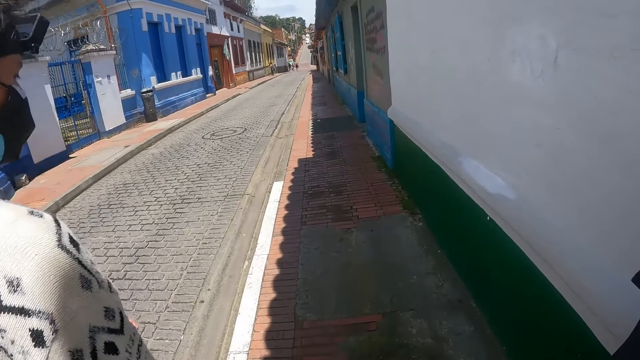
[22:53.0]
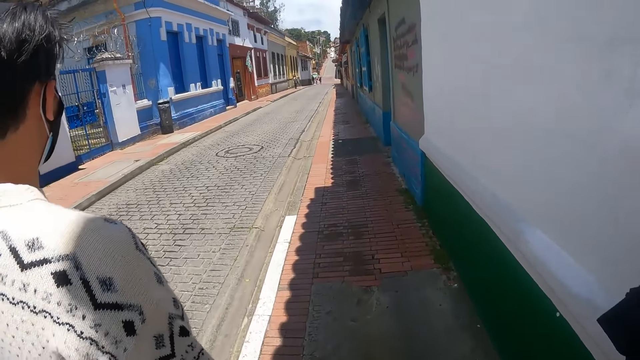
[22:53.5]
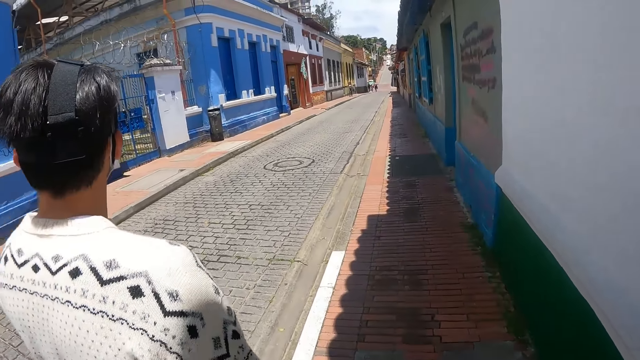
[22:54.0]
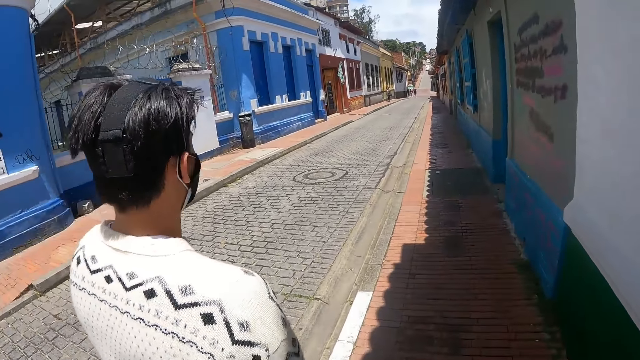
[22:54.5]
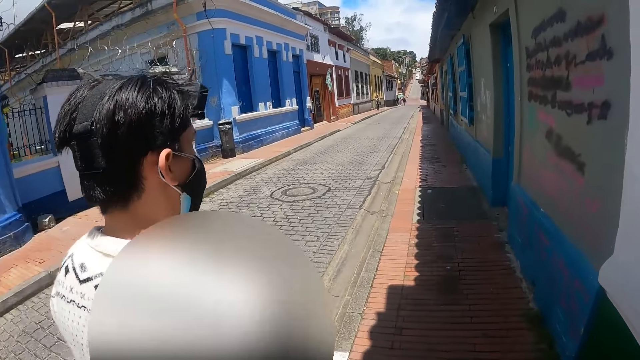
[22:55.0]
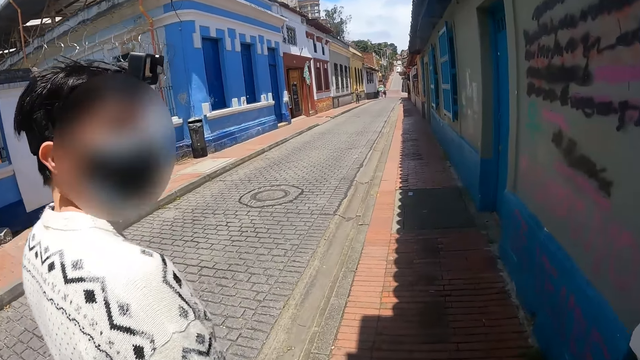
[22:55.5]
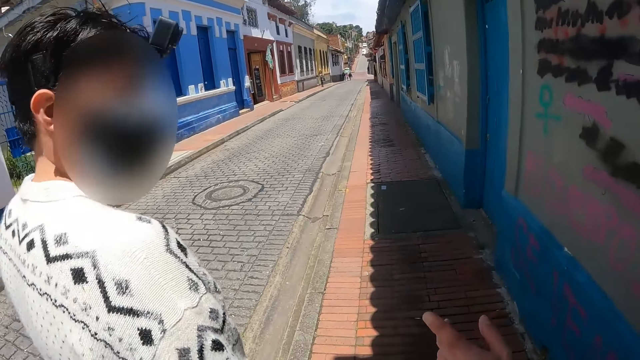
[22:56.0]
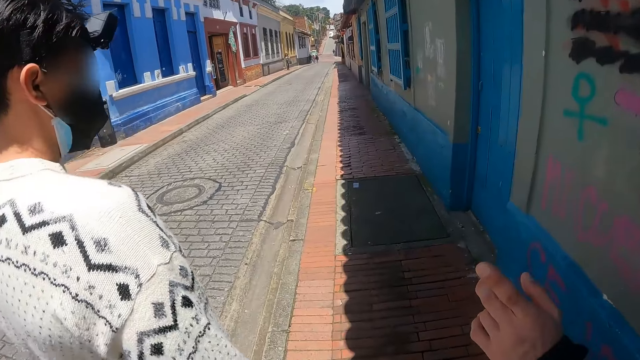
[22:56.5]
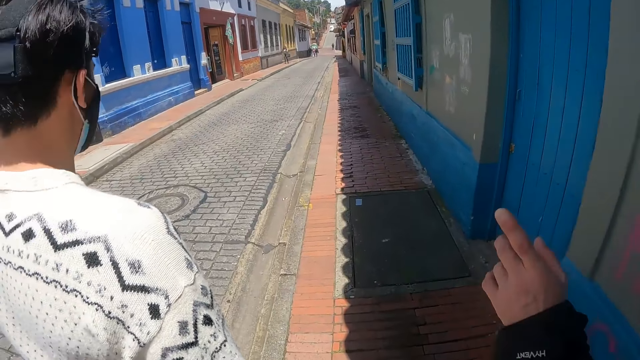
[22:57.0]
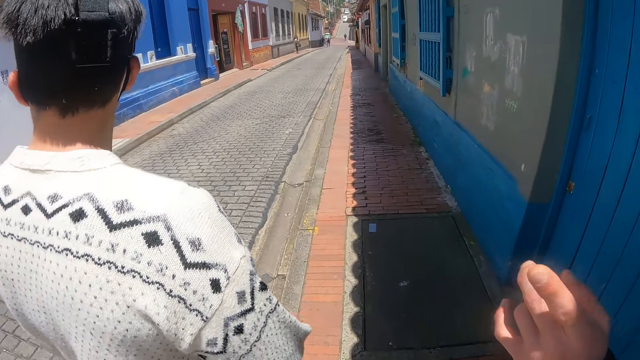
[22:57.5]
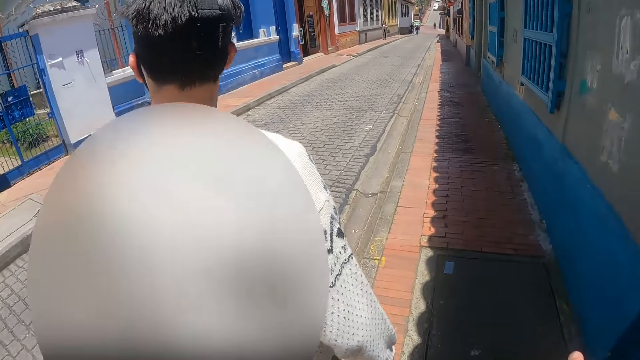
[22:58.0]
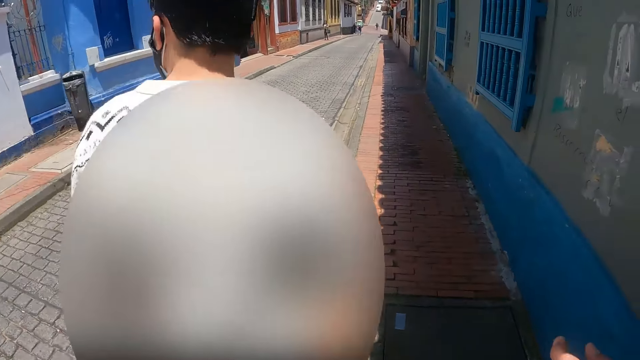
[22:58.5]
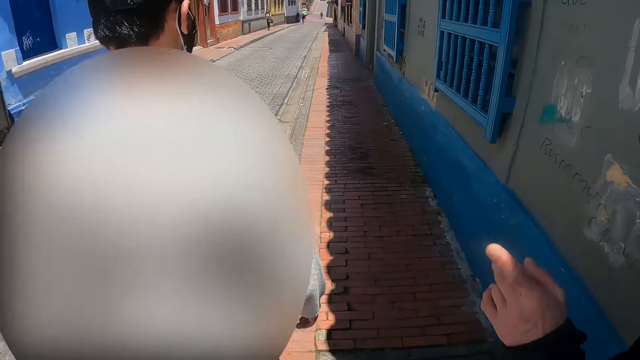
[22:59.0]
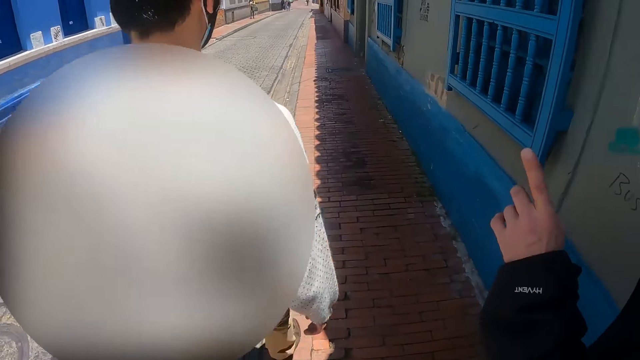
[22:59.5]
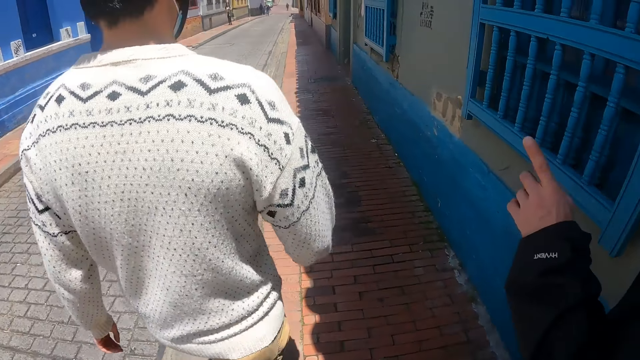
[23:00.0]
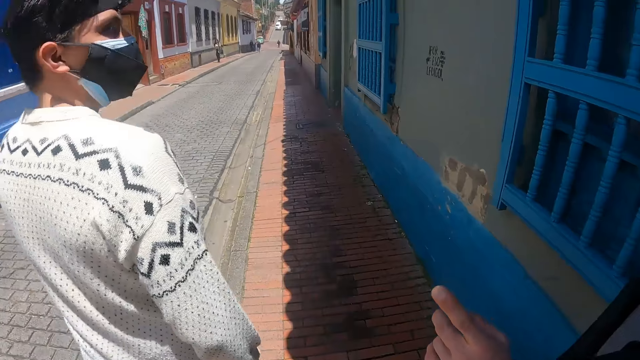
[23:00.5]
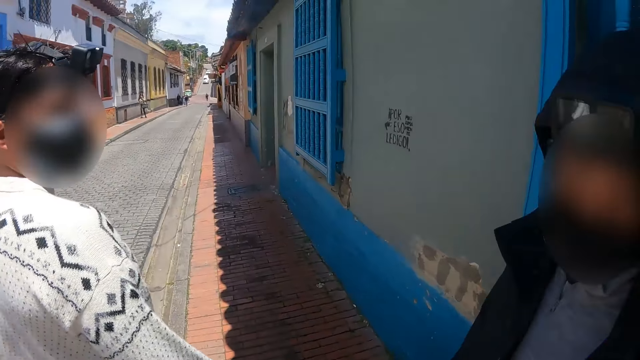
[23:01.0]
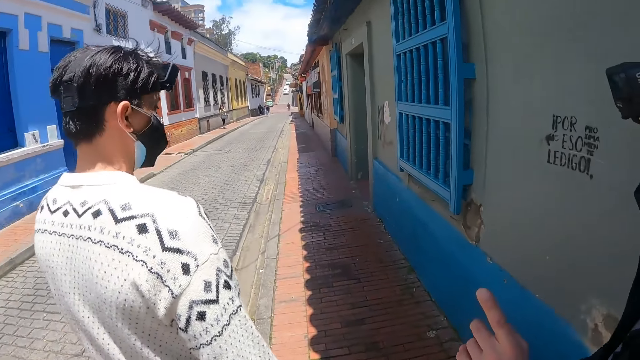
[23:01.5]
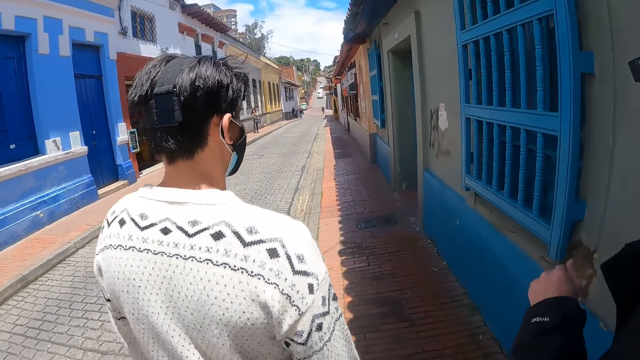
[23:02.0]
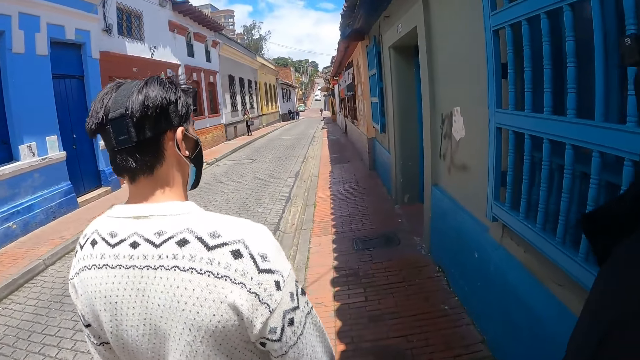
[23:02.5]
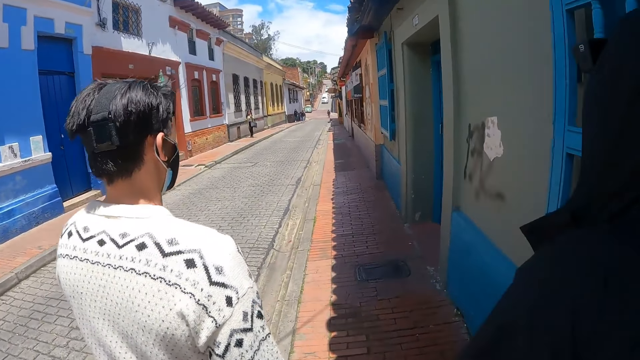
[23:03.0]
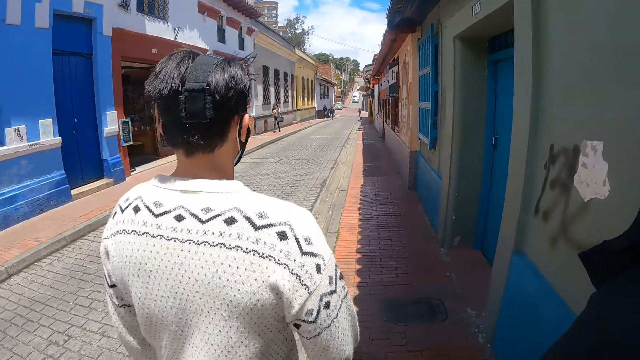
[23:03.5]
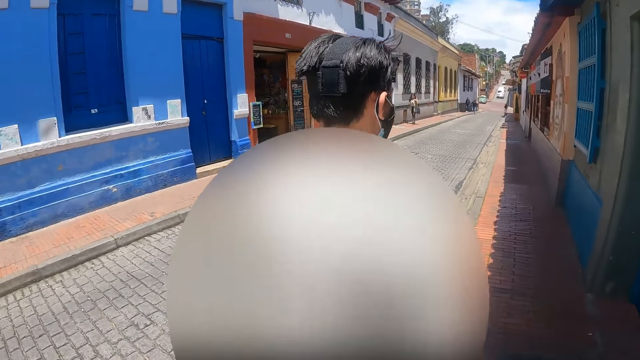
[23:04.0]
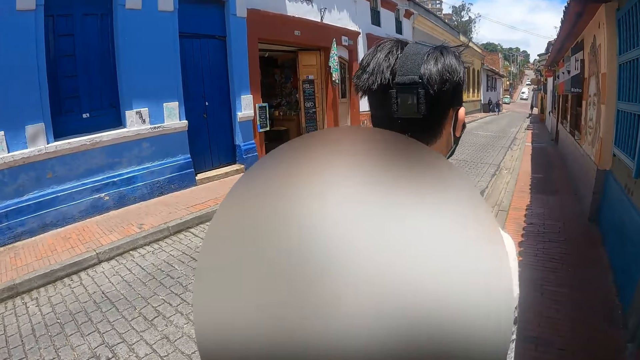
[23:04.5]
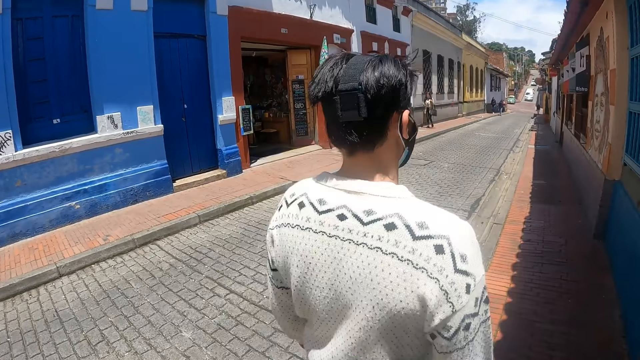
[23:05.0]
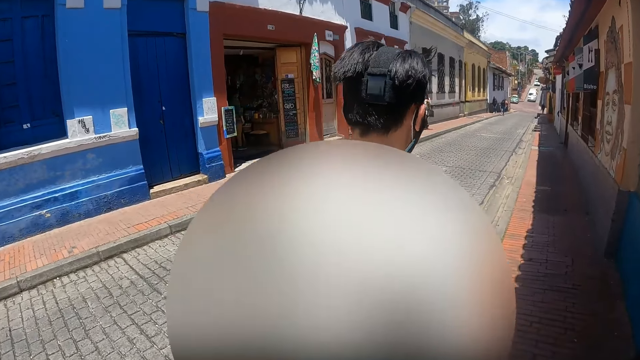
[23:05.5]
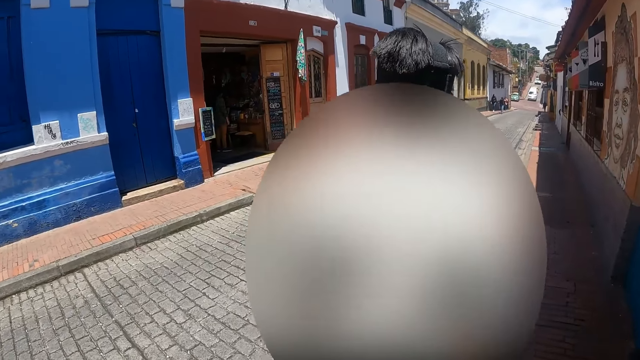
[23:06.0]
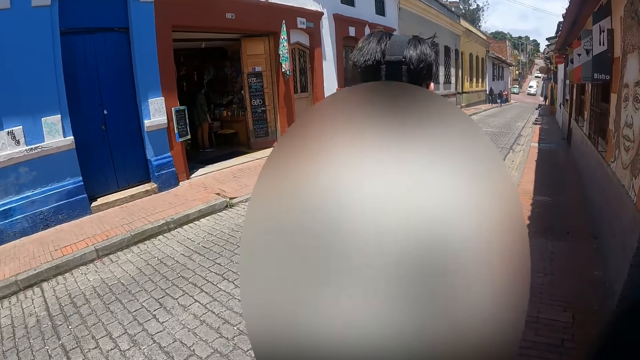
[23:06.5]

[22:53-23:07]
The camera wearer walks on a pedestrian walkway. They converse with a man. Another man points a finger. The camera wearer looks at the first man. The other man points a finger. The camera wearer converses with the other man. The other man points a finger. The camera wearer looks at the first man.

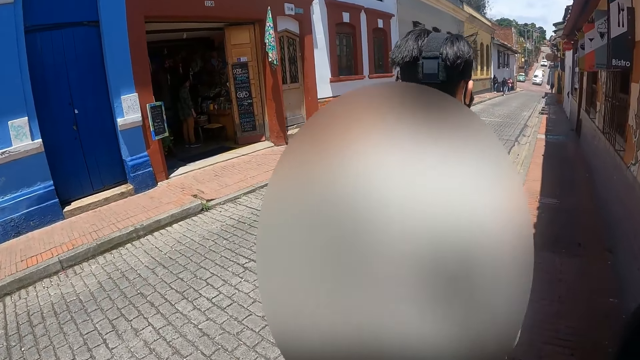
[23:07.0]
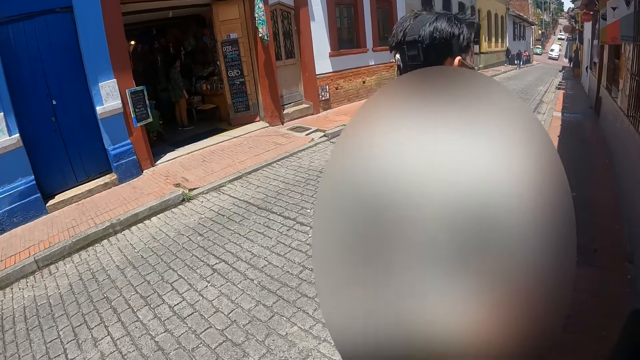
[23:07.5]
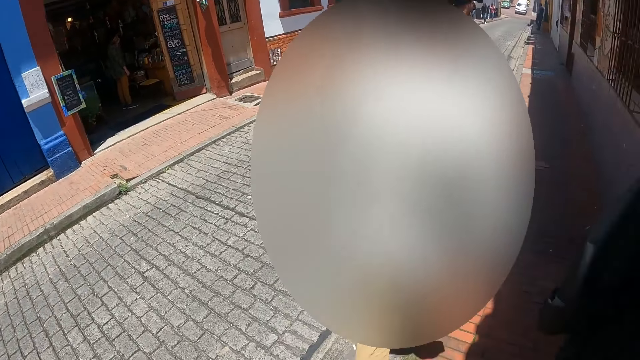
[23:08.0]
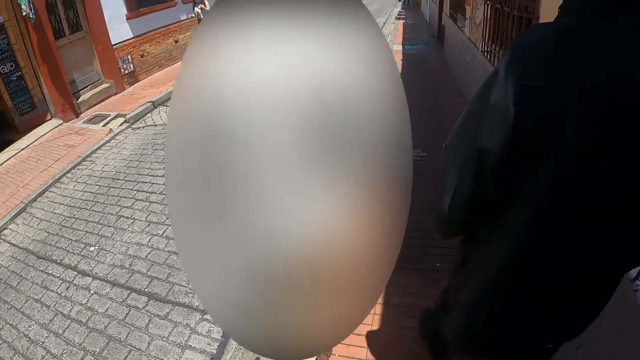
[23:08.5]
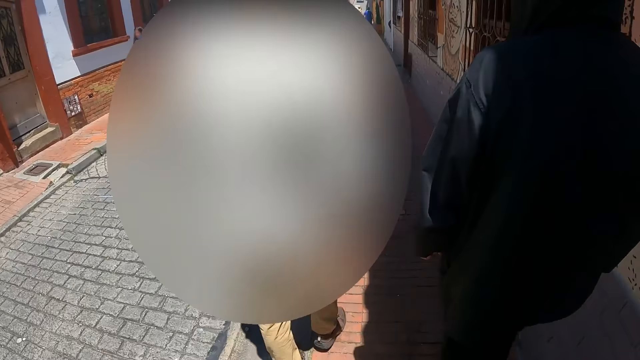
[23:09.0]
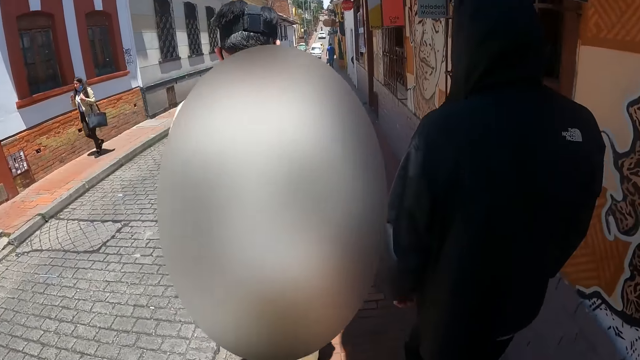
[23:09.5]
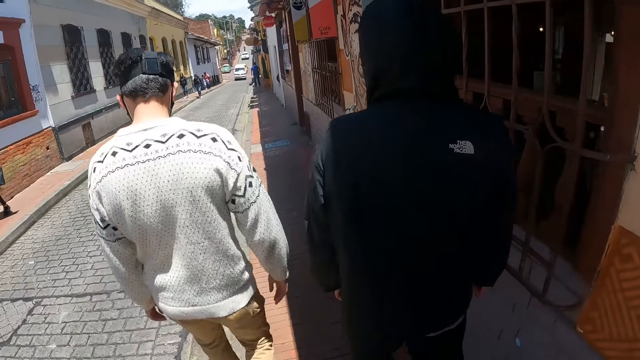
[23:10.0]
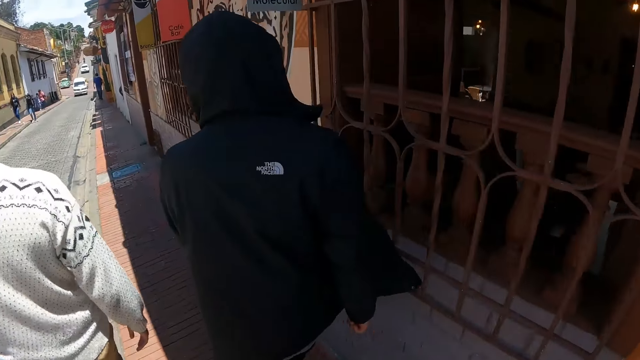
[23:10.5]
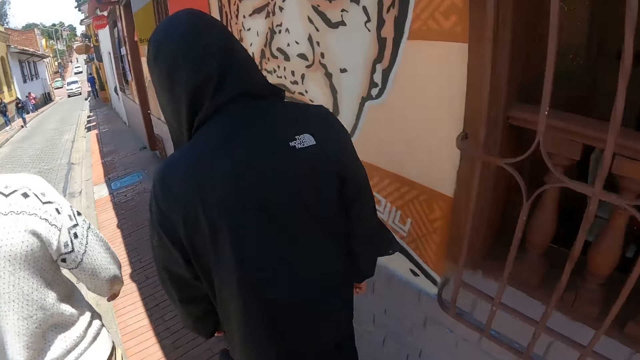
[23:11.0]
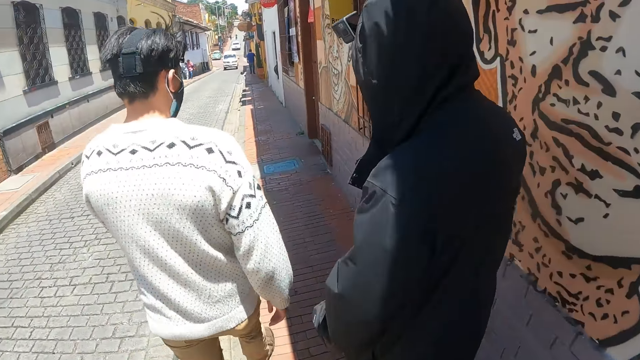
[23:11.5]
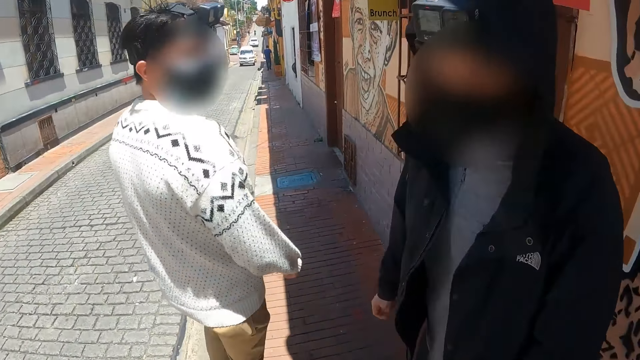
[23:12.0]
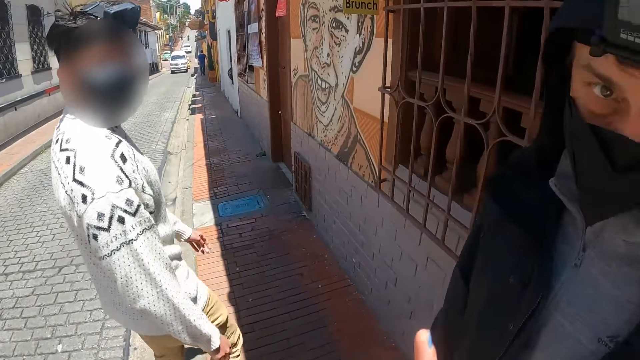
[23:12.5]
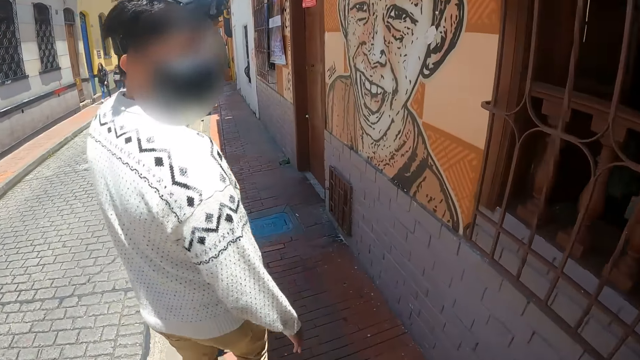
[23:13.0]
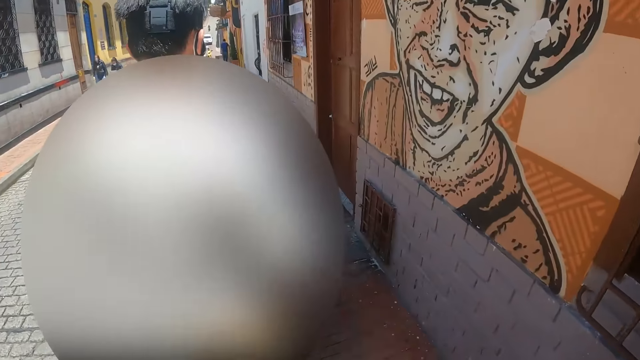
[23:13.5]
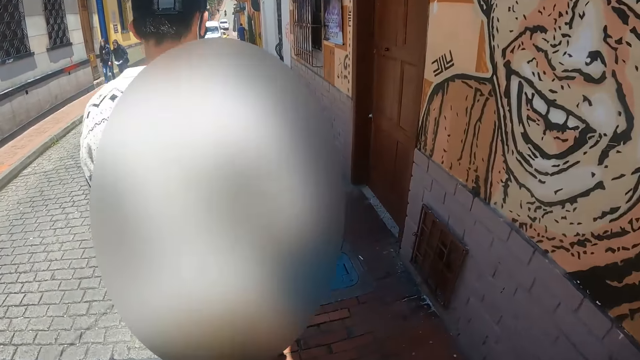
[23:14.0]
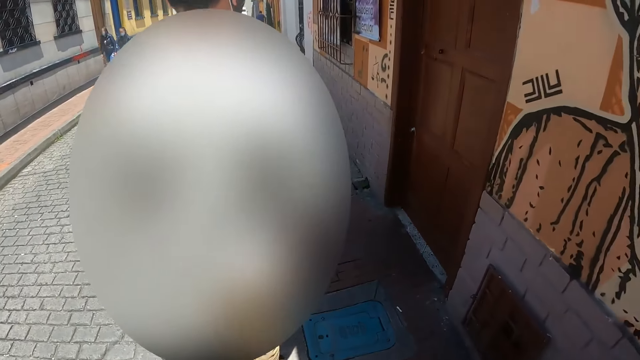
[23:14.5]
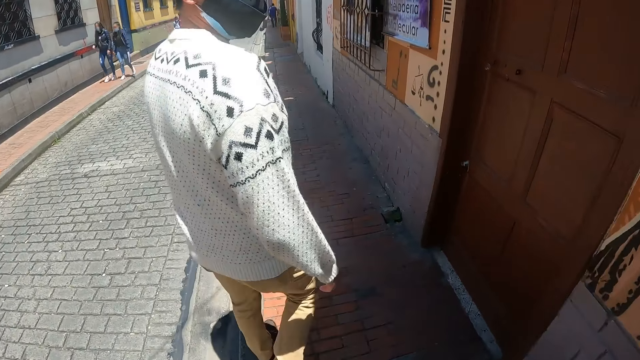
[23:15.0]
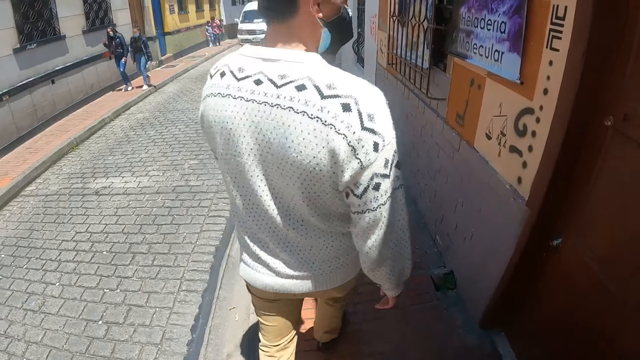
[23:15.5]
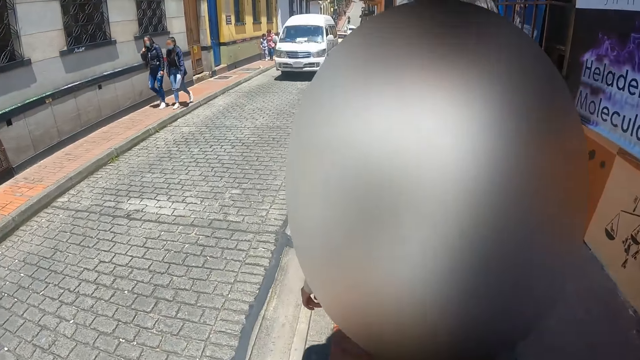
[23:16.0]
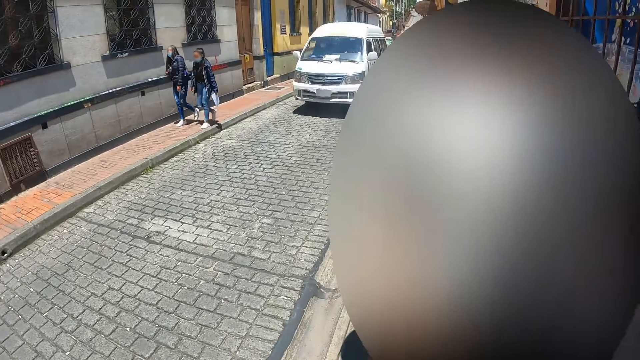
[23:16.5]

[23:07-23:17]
The camera wearer walks behind a man. Another man turns to the camera wearer. The camera wearer points a finger and converses with the other man. He raises his right index finger. He points at a drawing on a wall. He raises his right hand. He looks at the first man.
